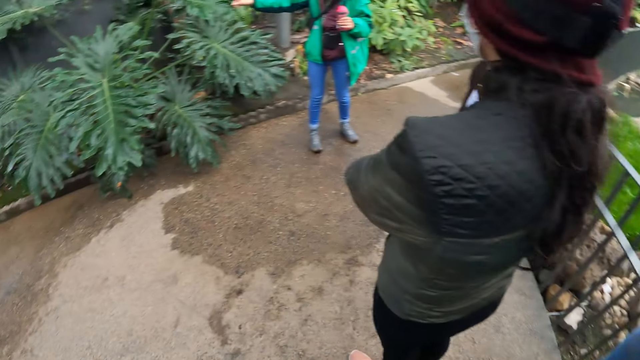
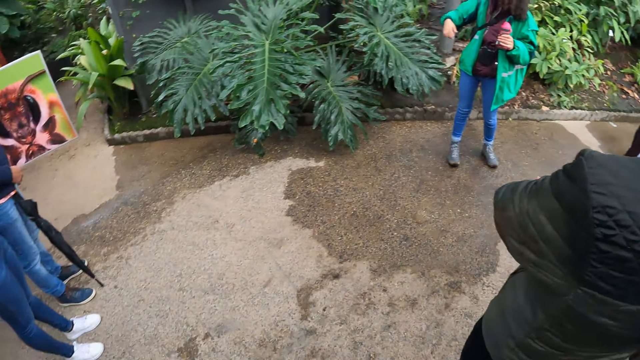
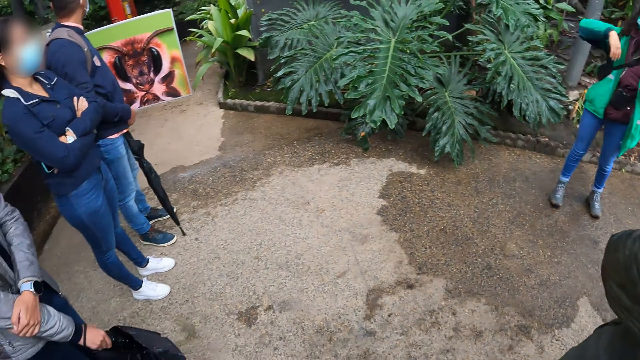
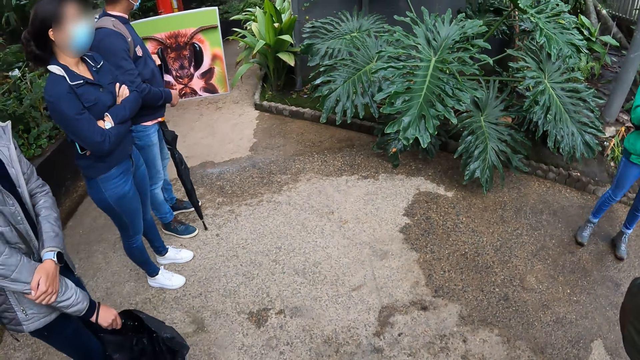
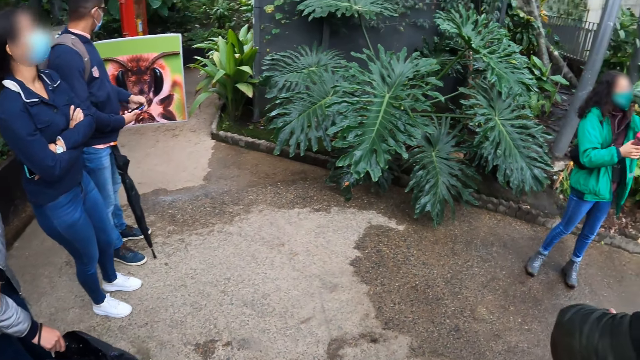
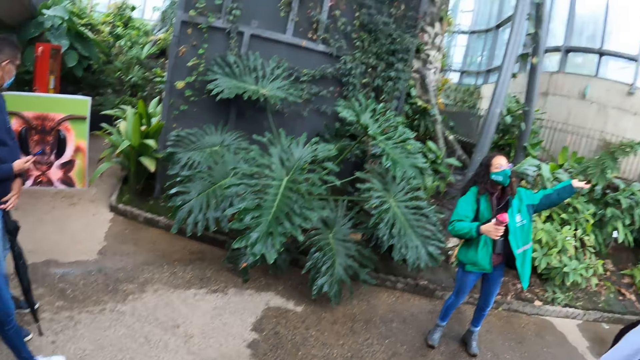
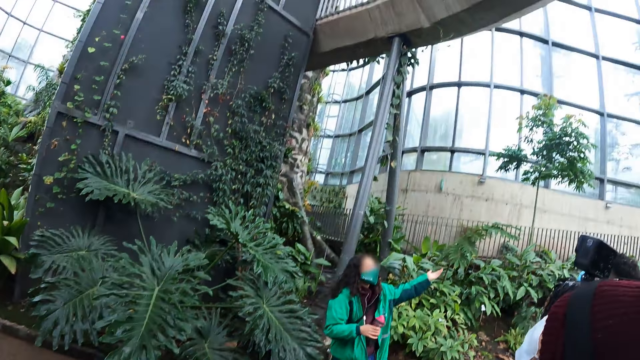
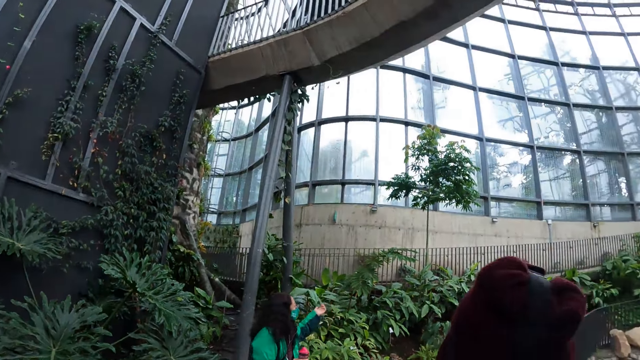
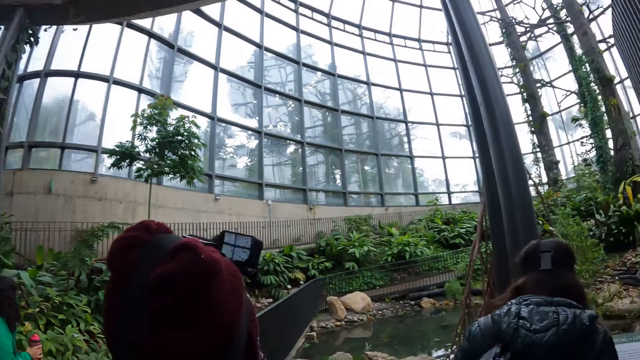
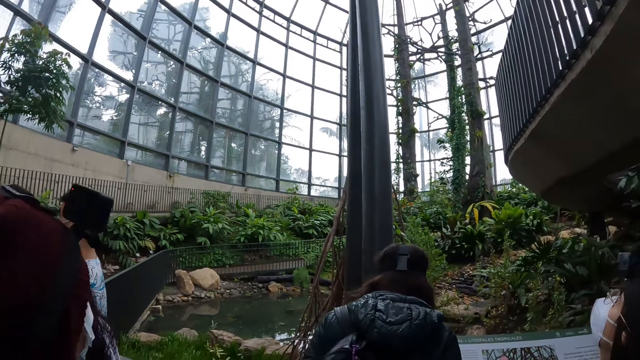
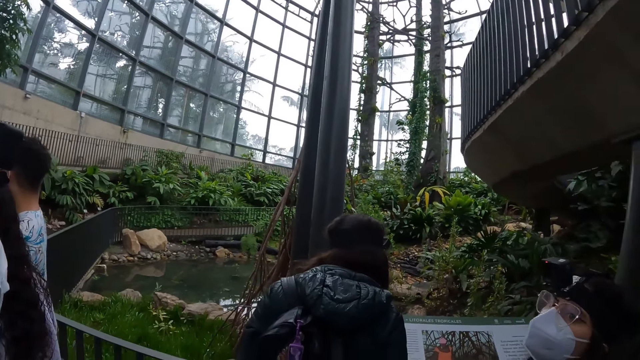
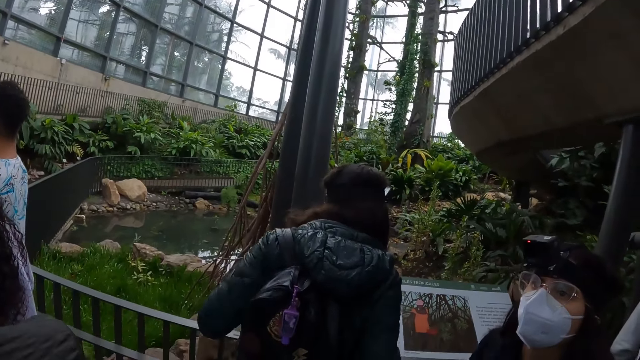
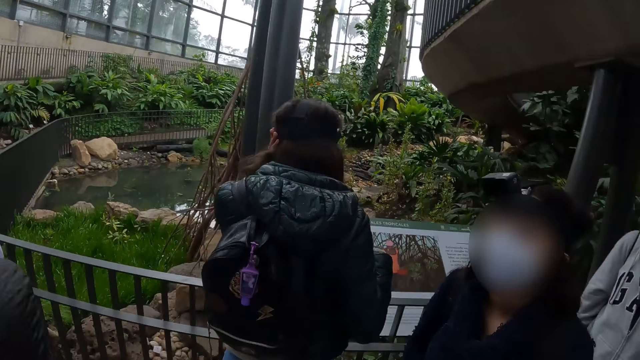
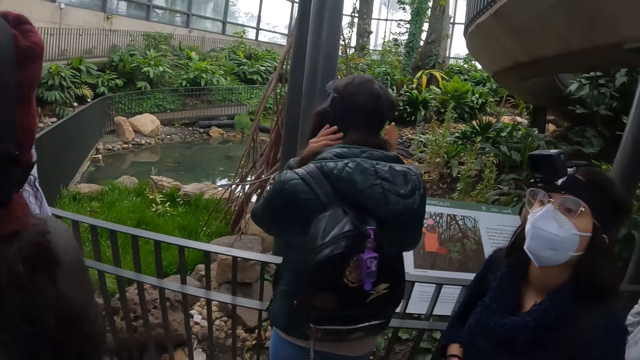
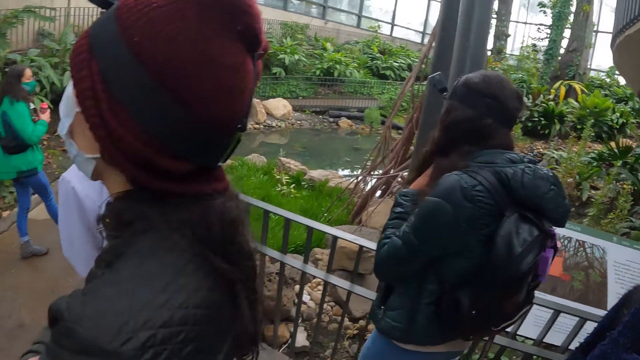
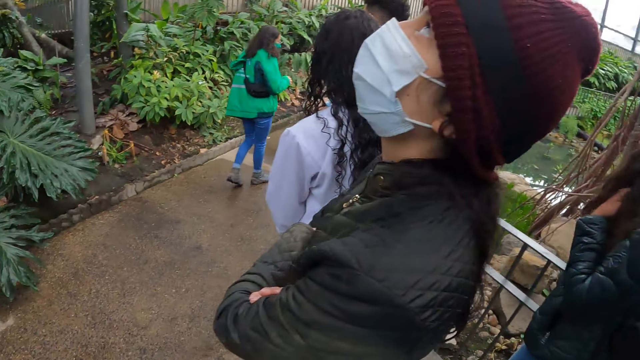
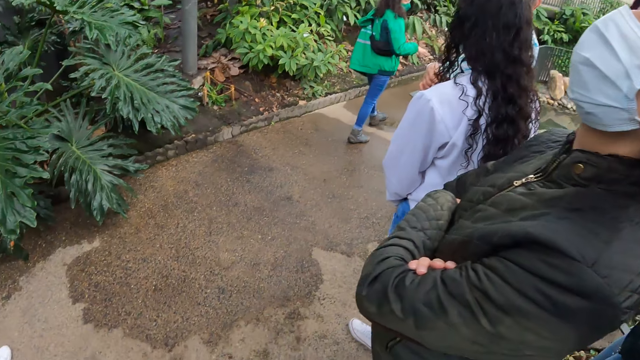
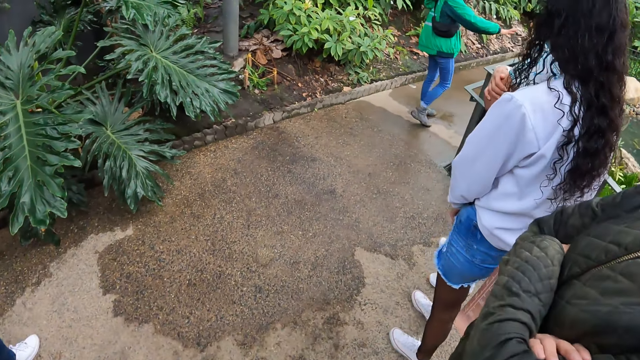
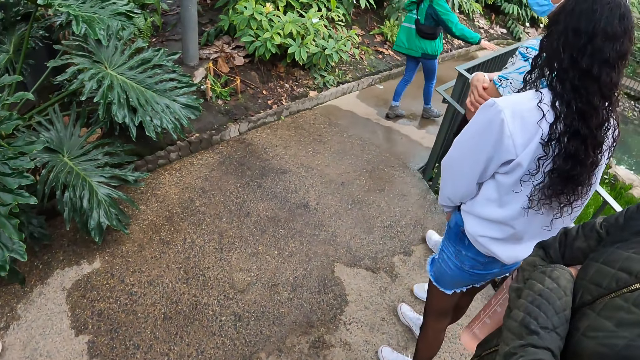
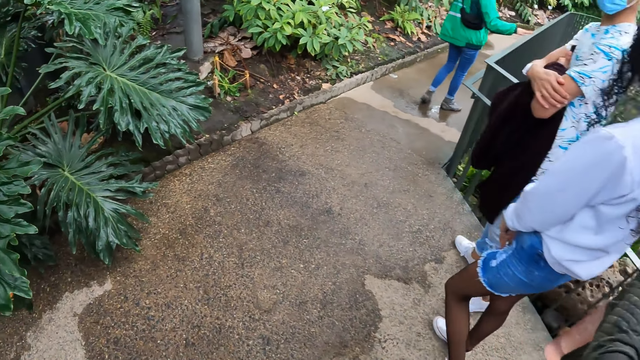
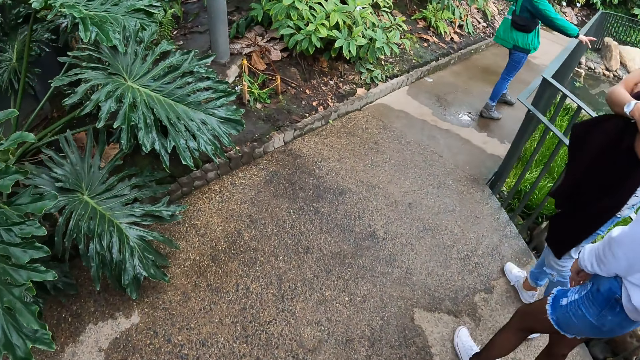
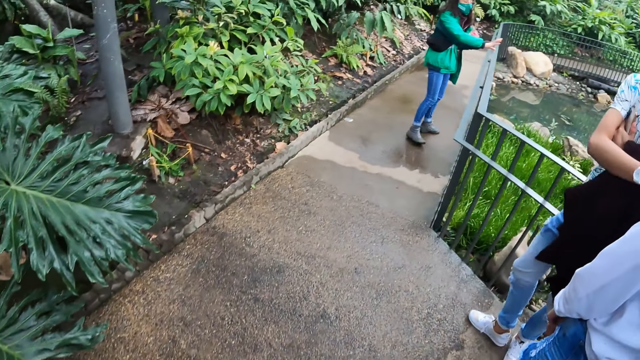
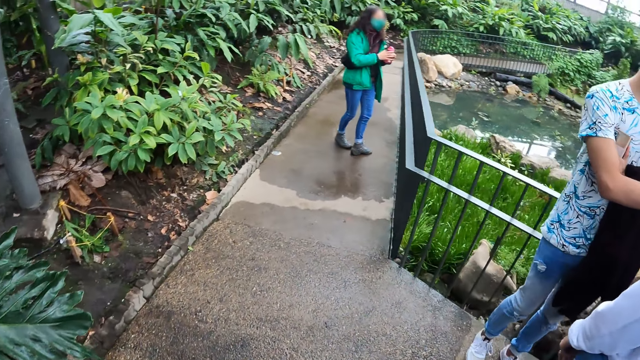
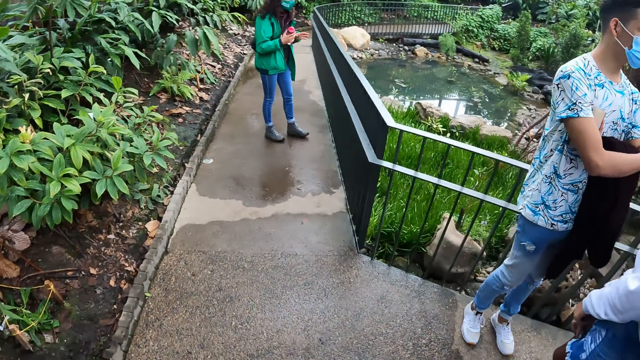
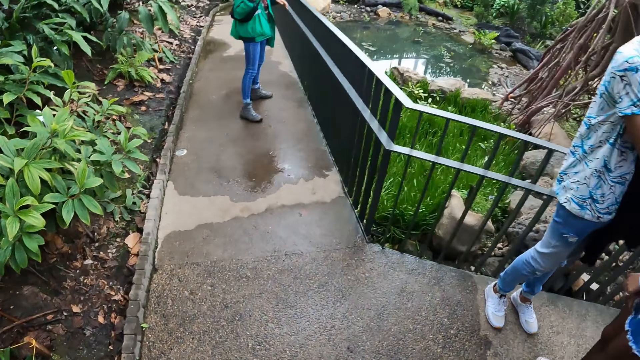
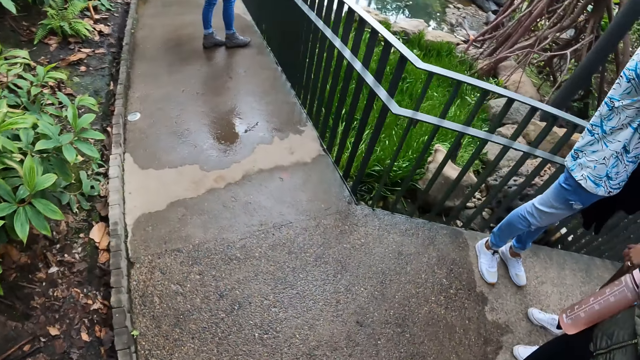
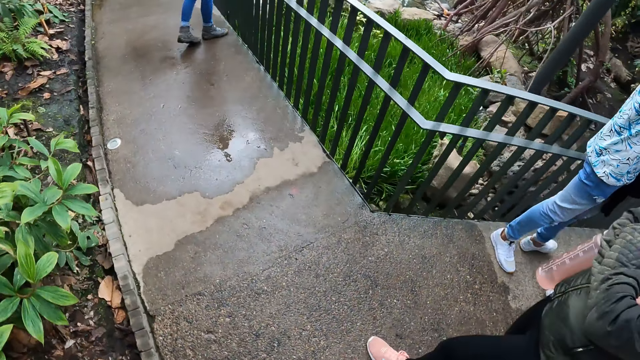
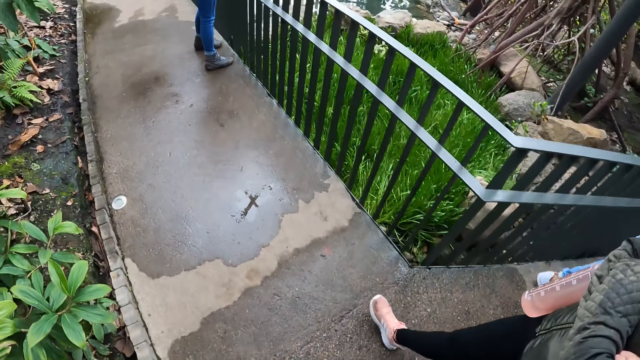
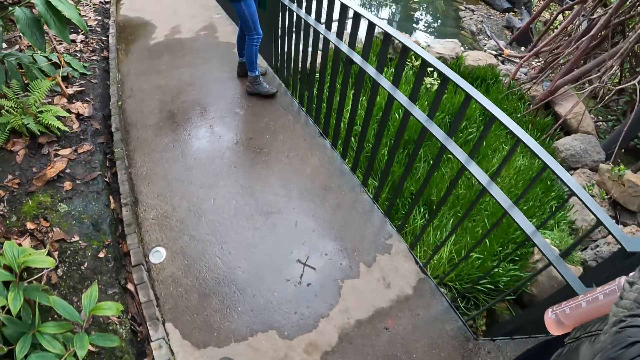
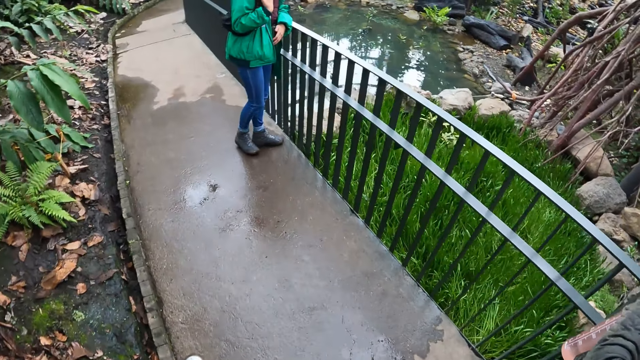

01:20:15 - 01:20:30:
The woman passes the bottle in her left hand to her right hand. The woman places her right hand on a handrail. The camera wearer walks along the pavement with colleagues. The woman passes the bottle in her left hand to her right hand.

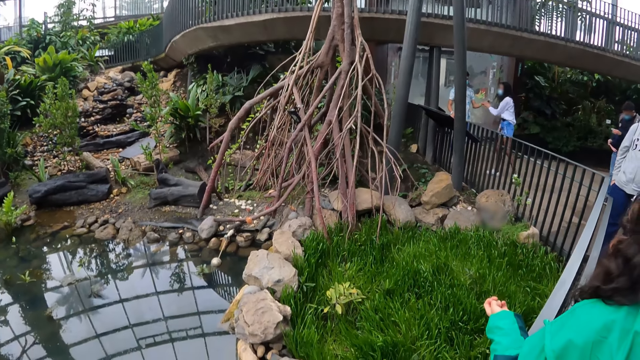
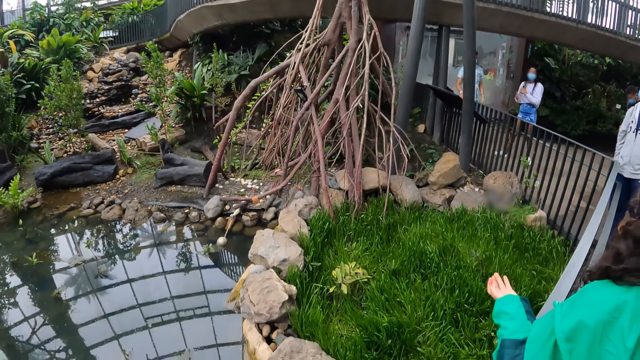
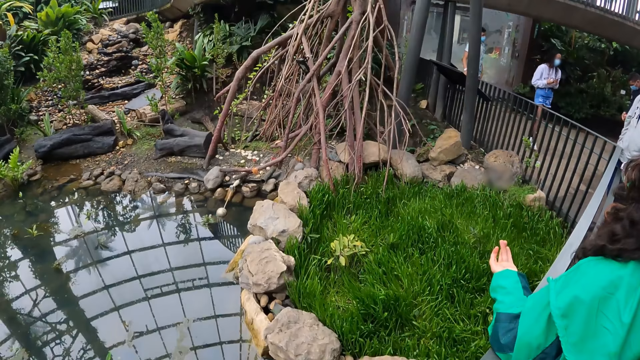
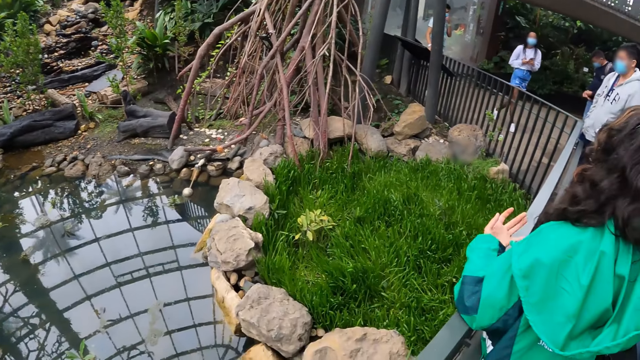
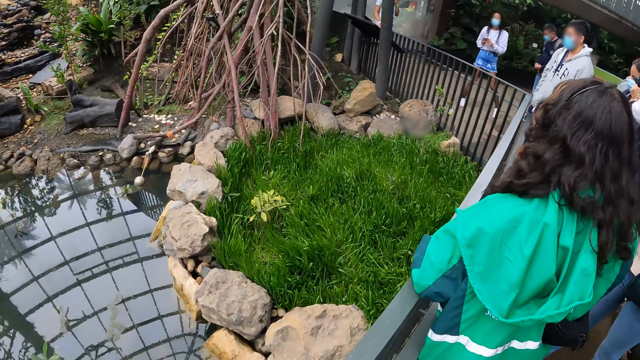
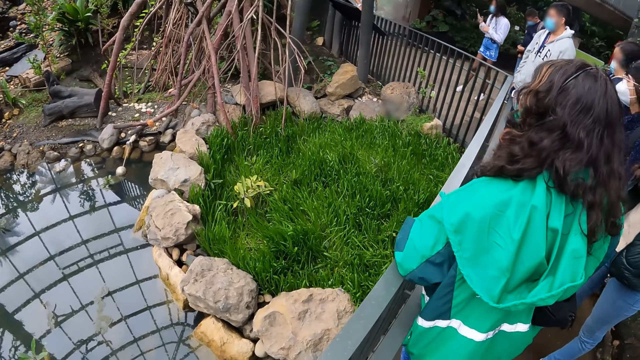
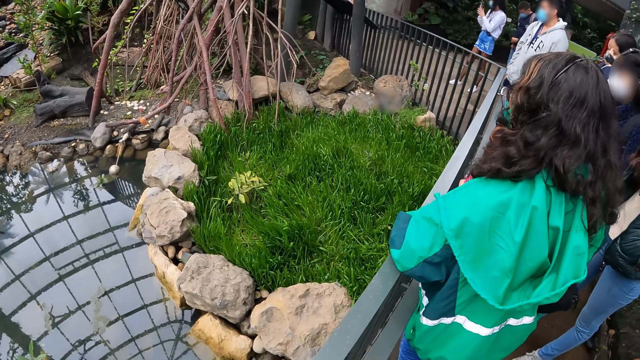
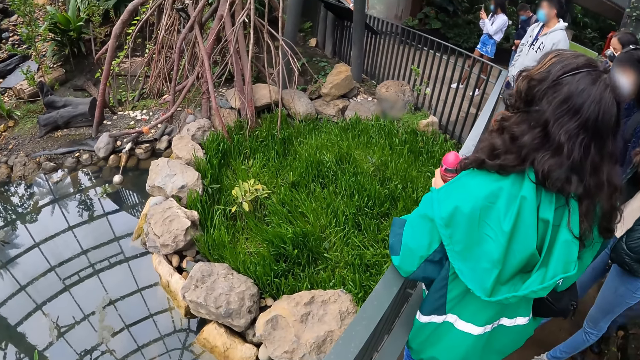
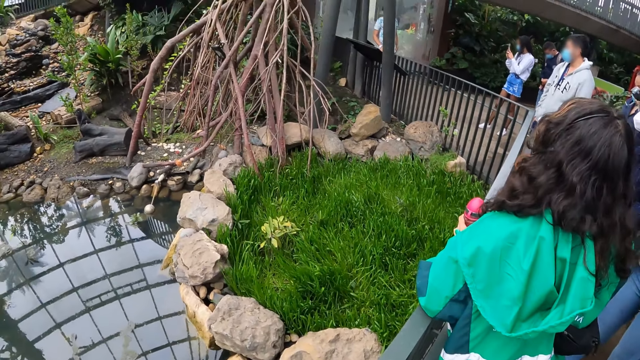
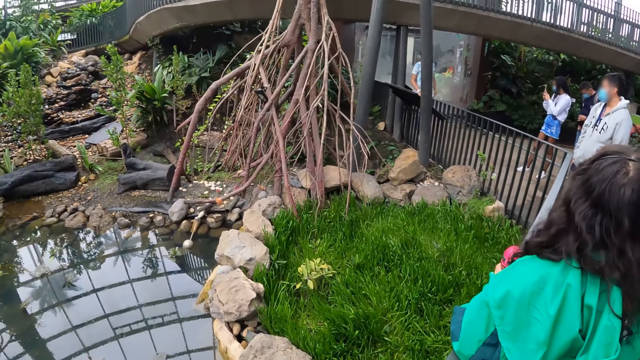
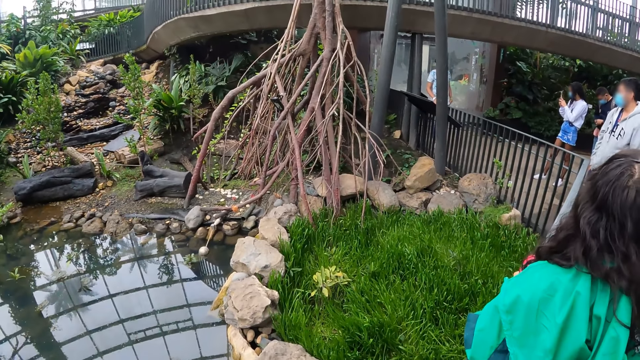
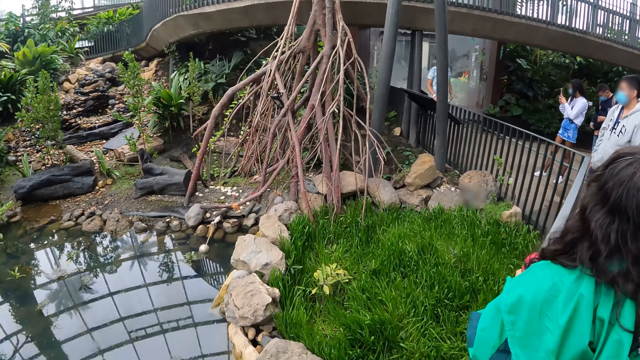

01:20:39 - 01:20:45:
The woman passes the bottle in her right hand to her left hand.
